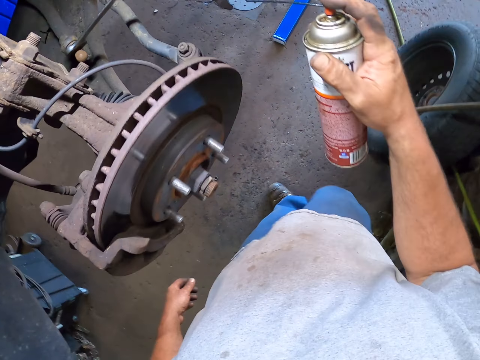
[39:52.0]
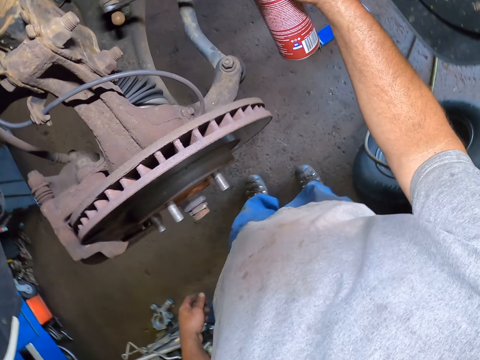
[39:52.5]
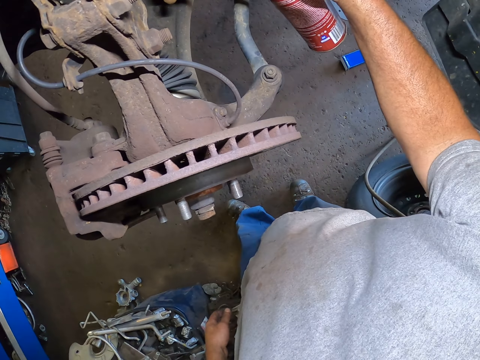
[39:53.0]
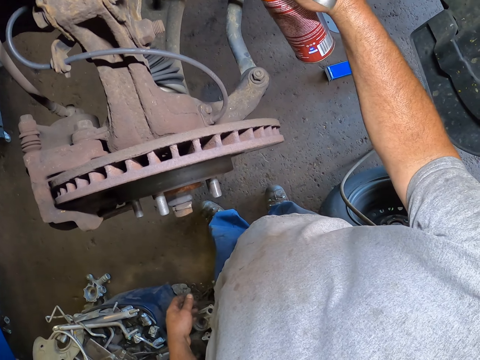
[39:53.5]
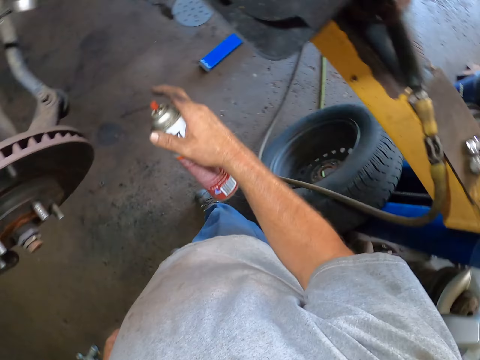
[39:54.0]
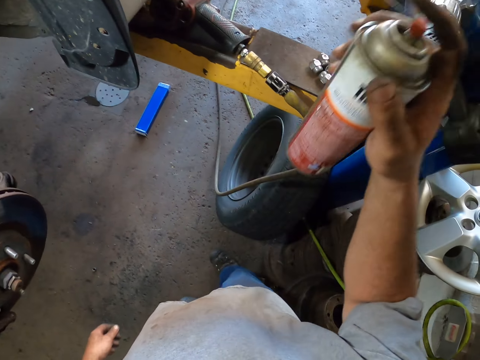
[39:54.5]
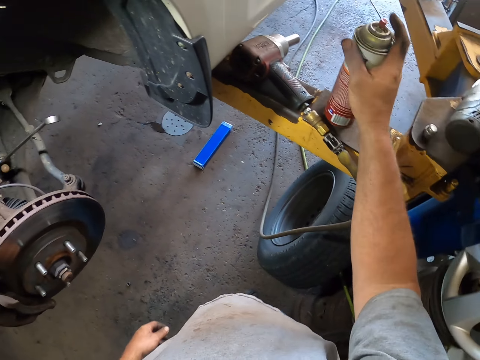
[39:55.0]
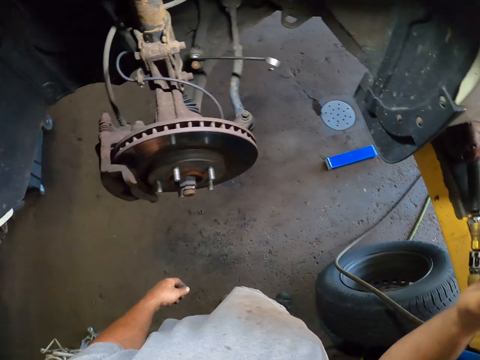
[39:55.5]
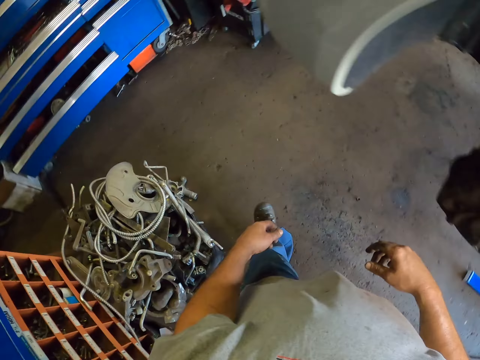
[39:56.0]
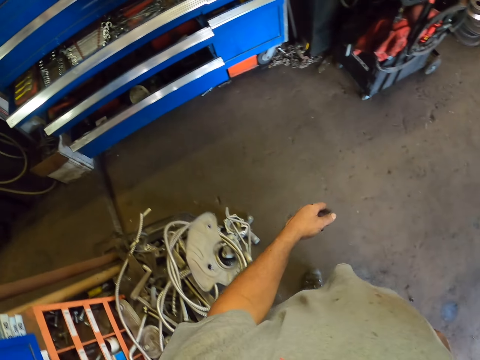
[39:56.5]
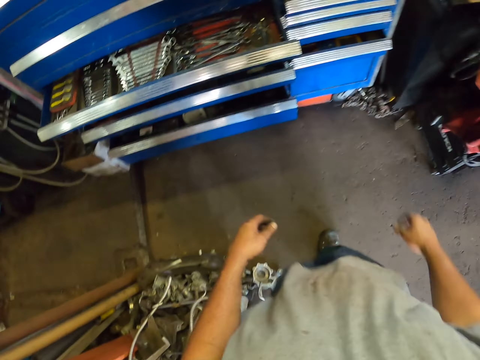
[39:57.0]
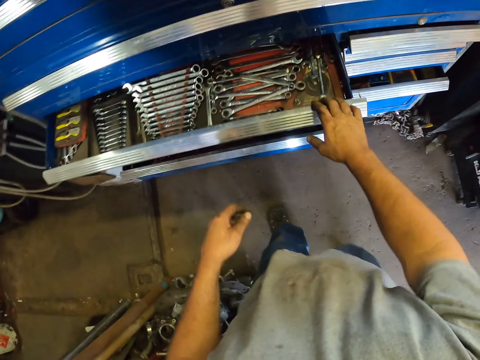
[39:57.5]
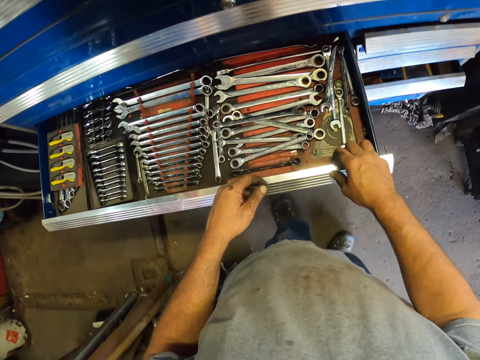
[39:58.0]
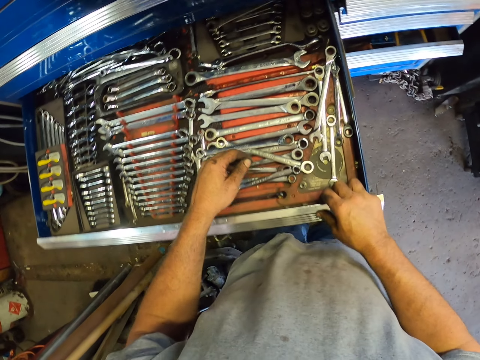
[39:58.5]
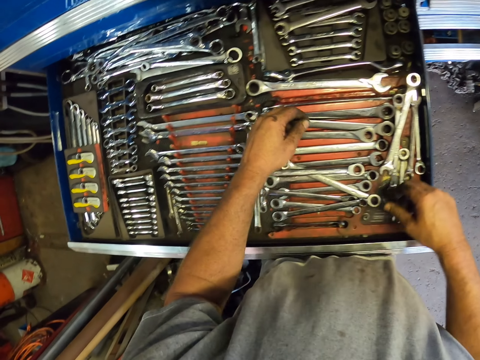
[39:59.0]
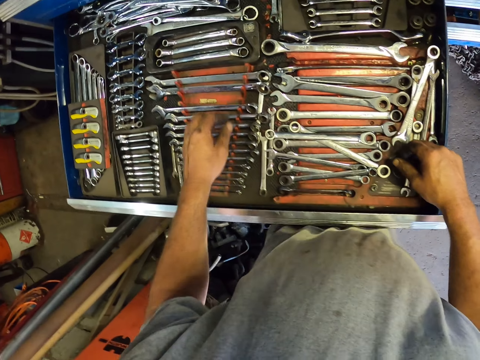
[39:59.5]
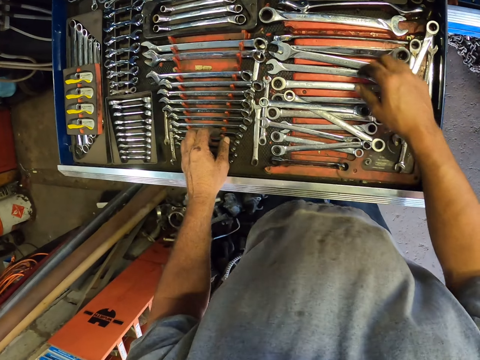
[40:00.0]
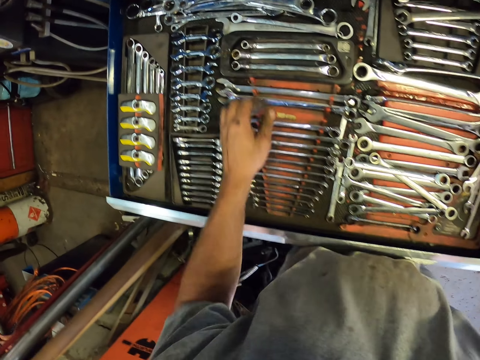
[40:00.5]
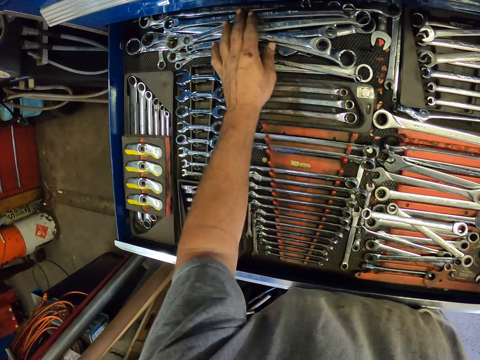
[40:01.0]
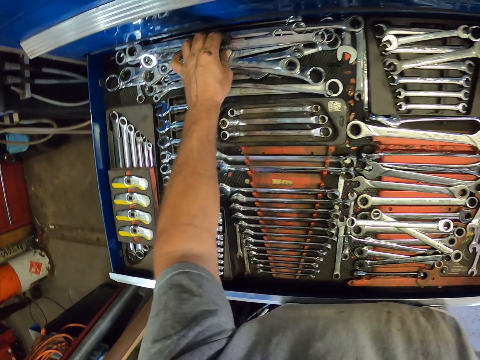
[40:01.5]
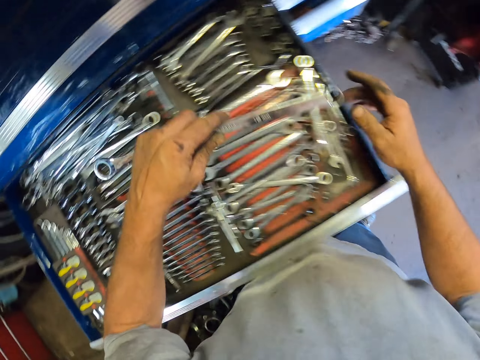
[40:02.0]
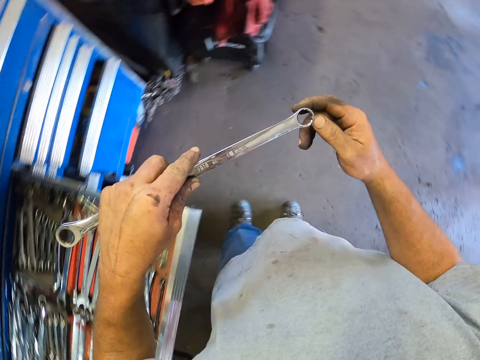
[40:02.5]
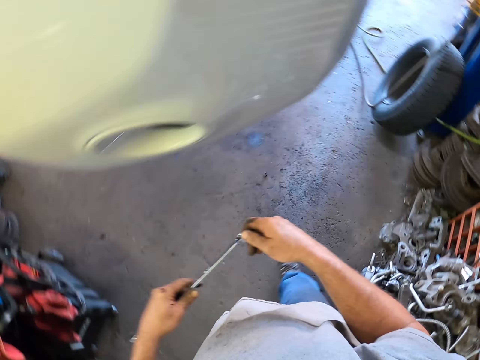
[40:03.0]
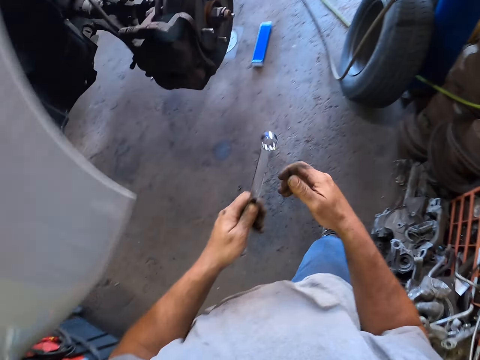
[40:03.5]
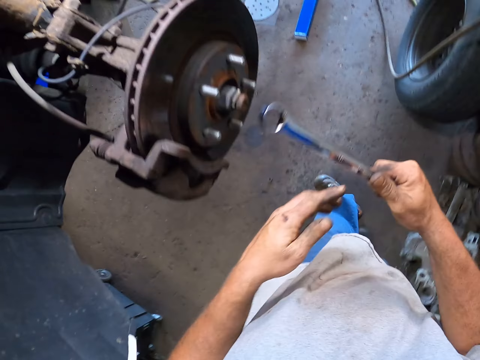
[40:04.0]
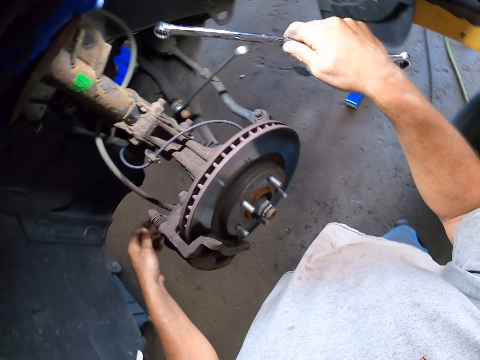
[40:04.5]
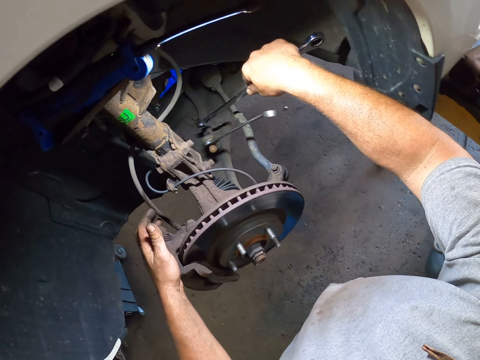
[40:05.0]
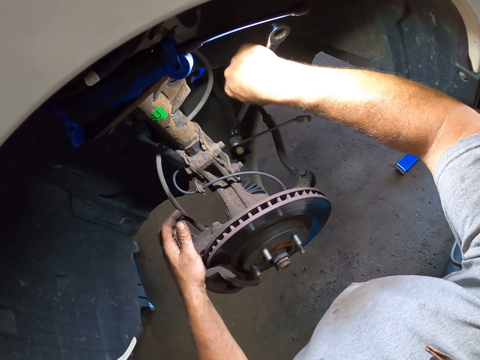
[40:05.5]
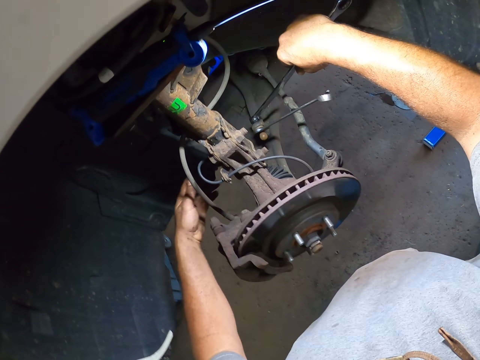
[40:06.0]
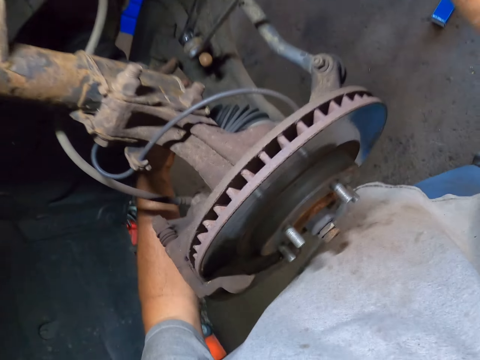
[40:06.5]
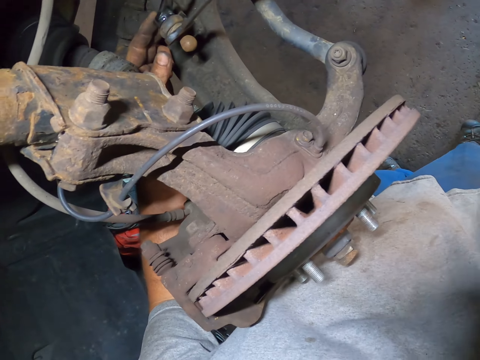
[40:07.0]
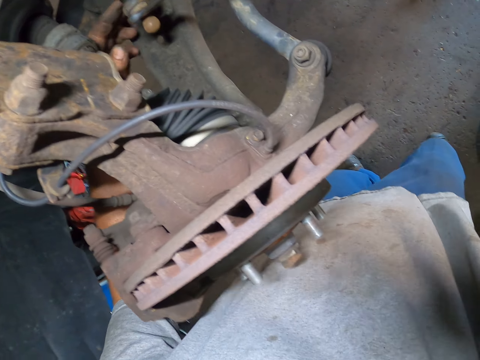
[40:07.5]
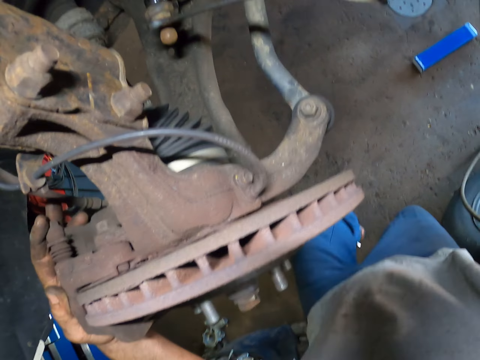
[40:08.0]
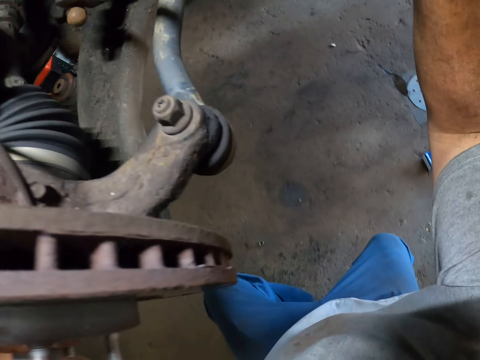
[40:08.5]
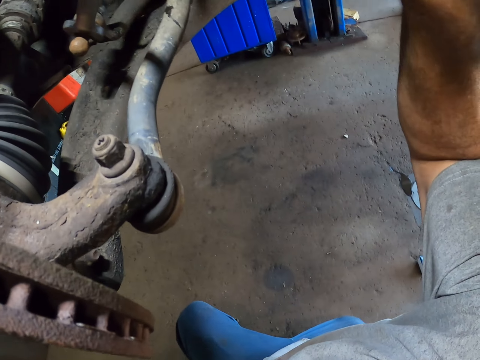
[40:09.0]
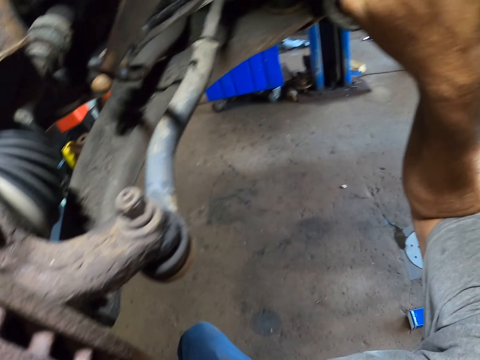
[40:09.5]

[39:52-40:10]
The camera wearer sprays on the nut under the car. They place the bottle on the car lift. They walk to the drawer. They open the drawer. They pick a double ring wrench or spanner. They walk to the car. They fasten the nut with the spanner. They place the double wrench on the nut under the car.

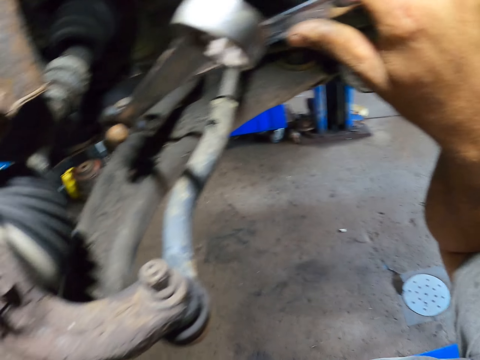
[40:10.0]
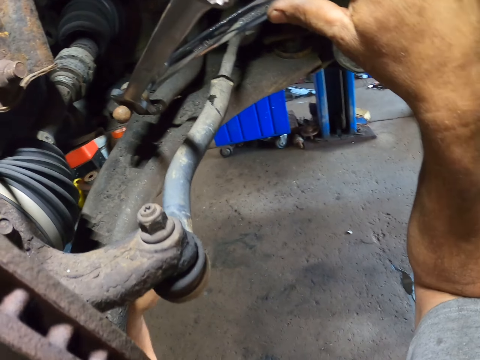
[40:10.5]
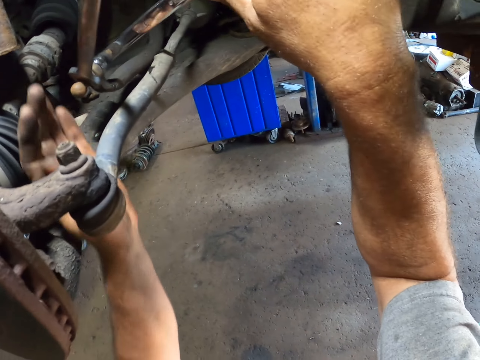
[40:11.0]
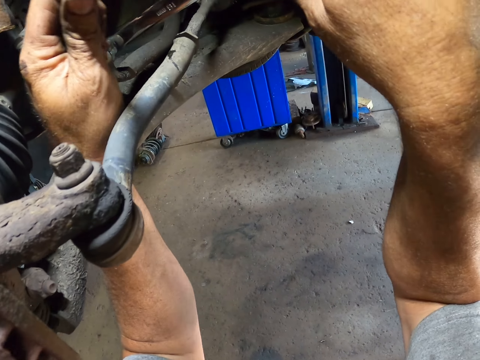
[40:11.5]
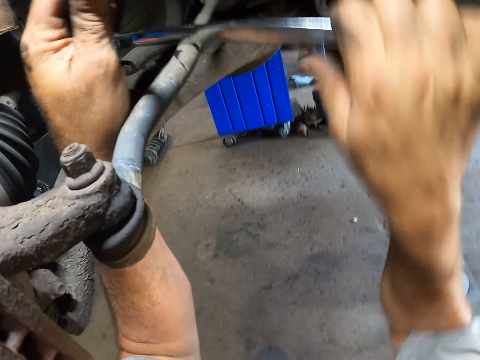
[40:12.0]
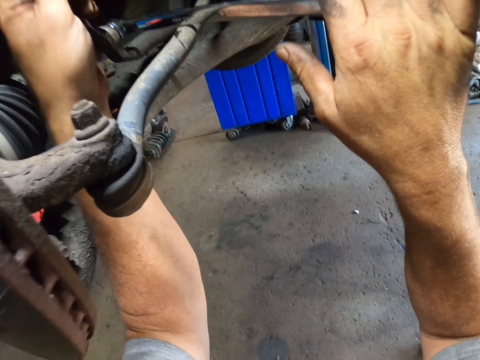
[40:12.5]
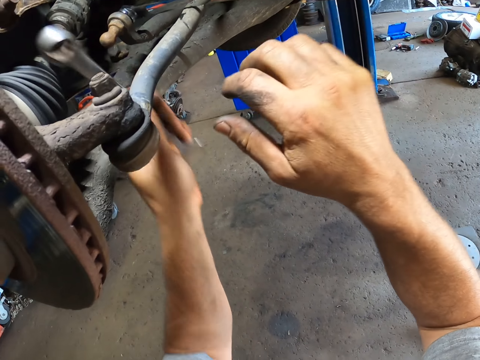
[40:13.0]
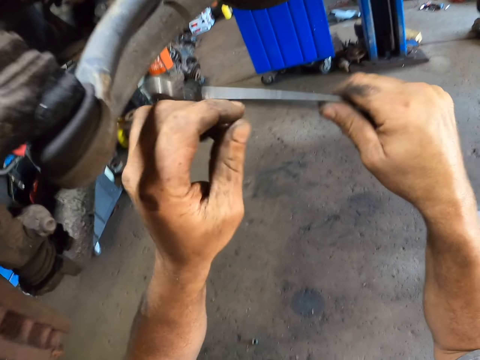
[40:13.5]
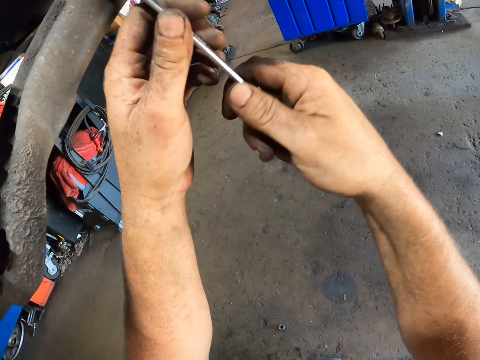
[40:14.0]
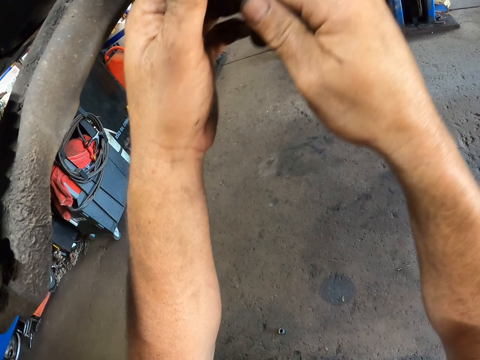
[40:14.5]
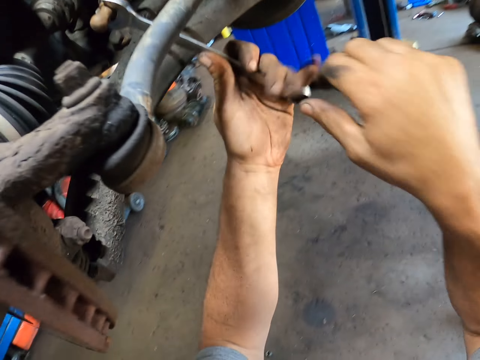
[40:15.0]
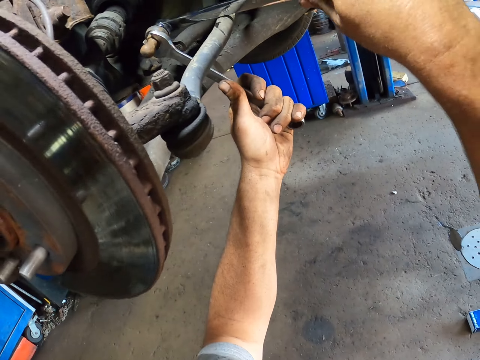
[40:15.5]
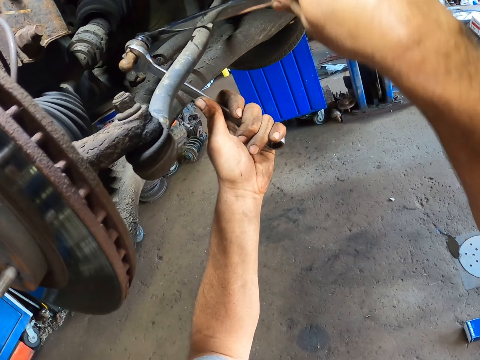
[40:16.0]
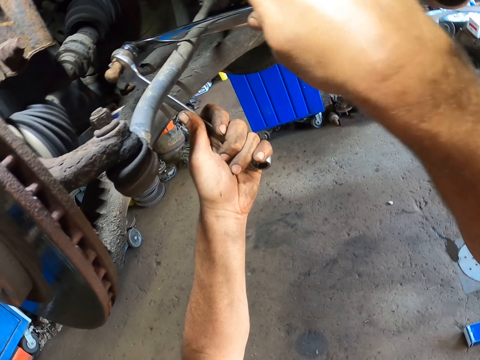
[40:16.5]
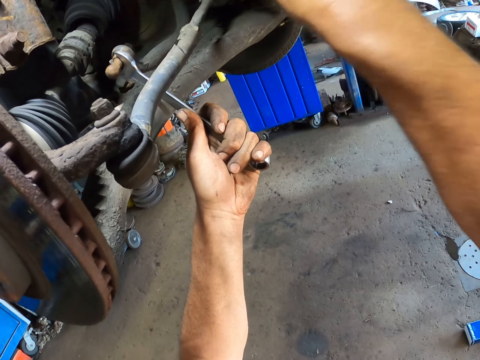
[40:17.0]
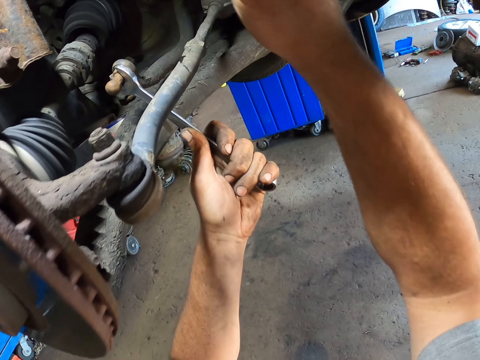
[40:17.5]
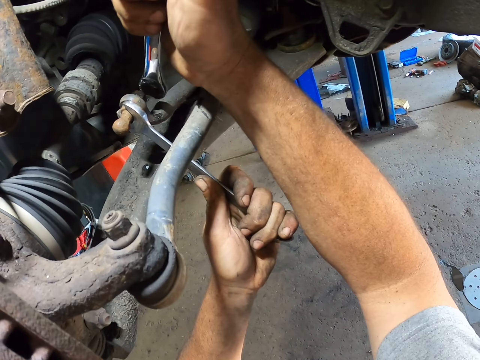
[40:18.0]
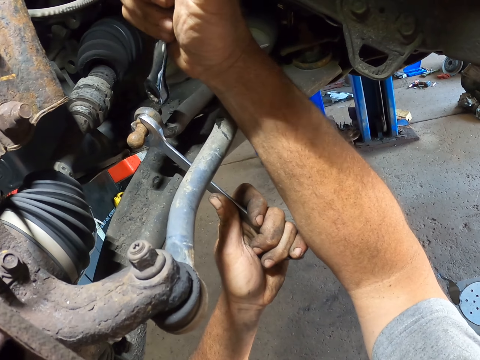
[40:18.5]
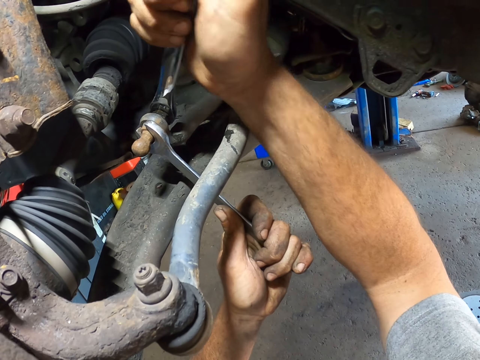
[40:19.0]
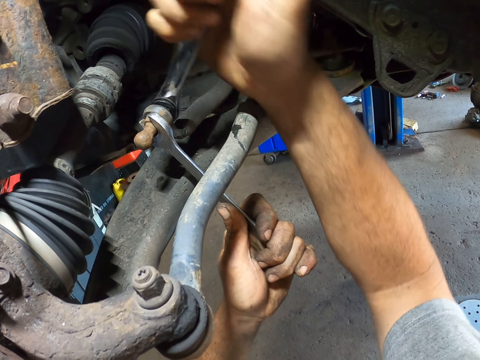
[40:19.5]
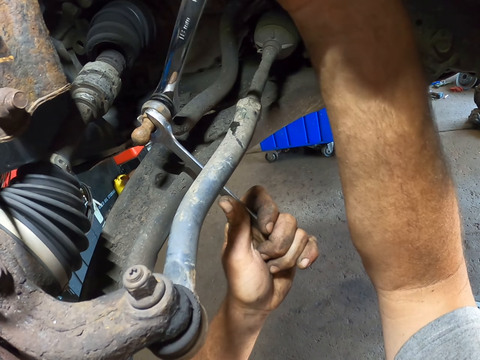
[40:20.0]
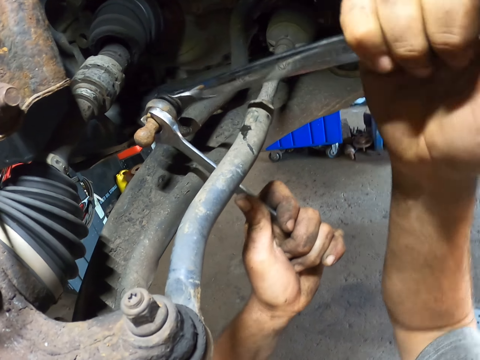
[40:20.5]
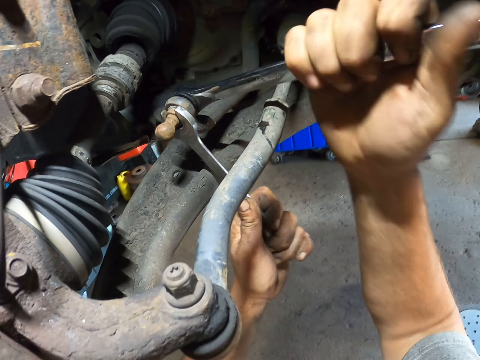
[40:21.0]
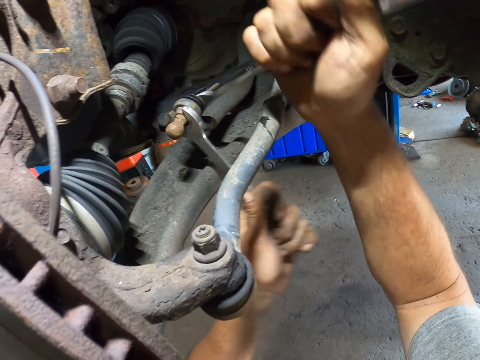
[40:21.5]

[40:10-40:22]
The camera wearer loosens the nut with the spanner and the wrench. They remove the spanner from the nut under the car. They place the spanner on the nut under the car. They loosen the nut with the spanner and the wrench.
